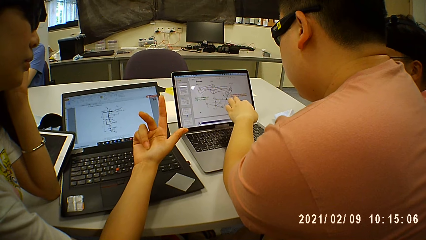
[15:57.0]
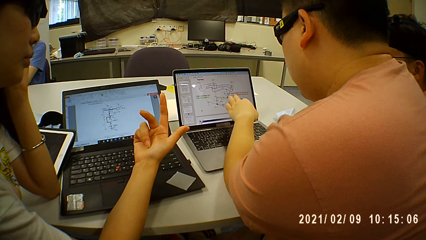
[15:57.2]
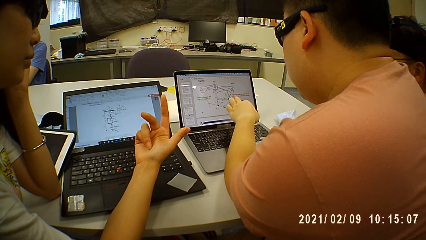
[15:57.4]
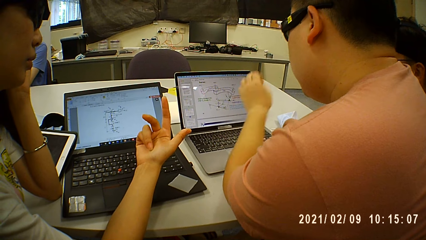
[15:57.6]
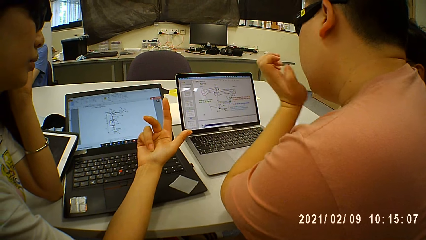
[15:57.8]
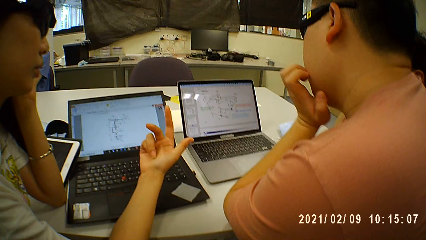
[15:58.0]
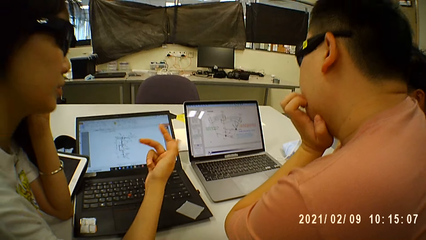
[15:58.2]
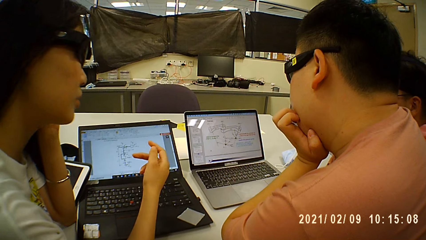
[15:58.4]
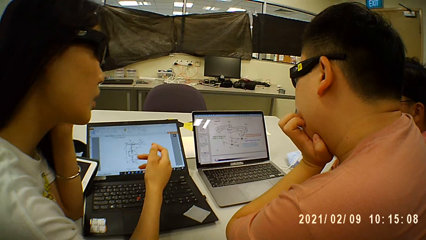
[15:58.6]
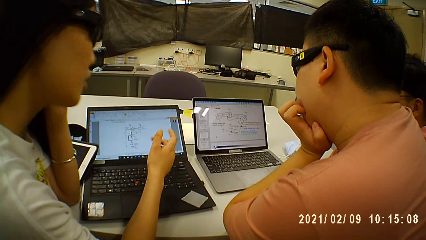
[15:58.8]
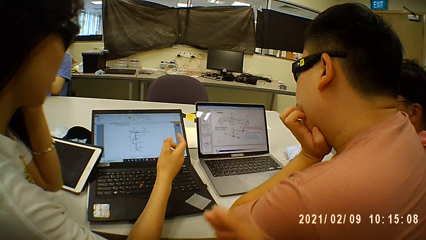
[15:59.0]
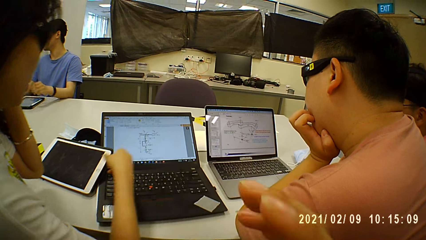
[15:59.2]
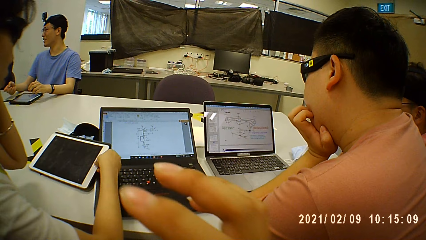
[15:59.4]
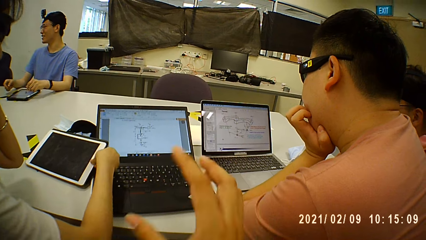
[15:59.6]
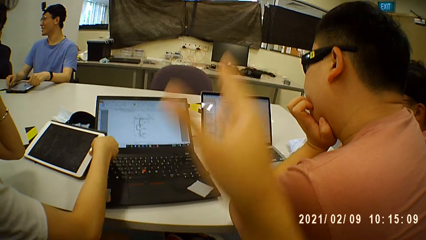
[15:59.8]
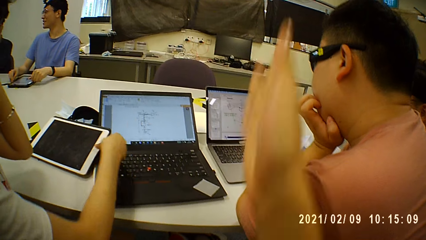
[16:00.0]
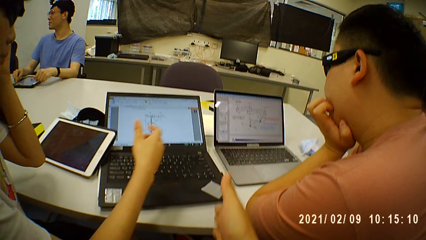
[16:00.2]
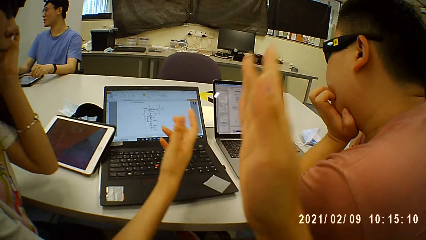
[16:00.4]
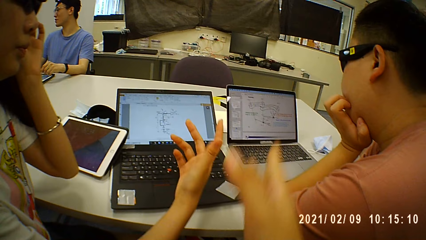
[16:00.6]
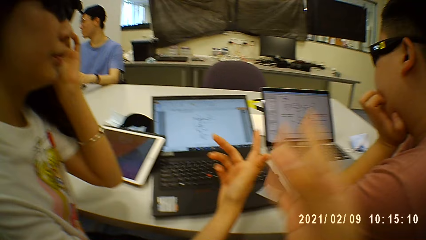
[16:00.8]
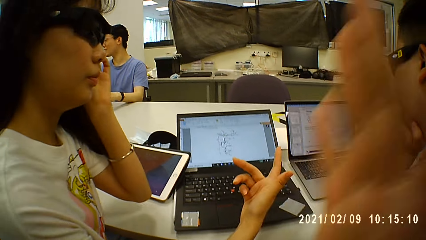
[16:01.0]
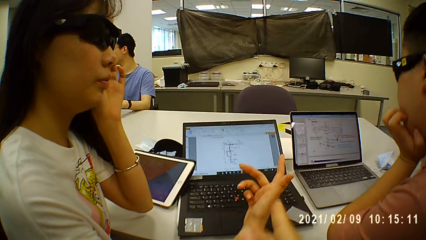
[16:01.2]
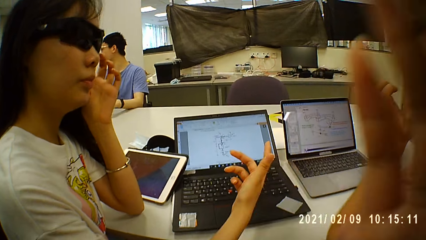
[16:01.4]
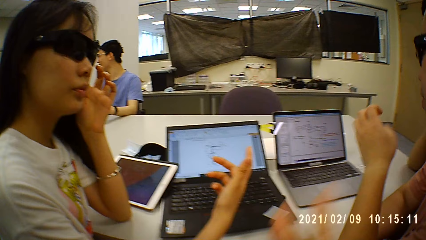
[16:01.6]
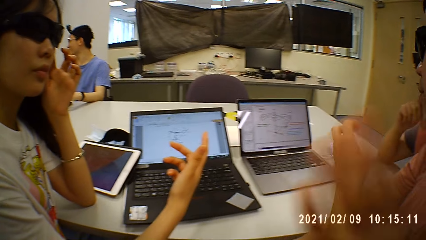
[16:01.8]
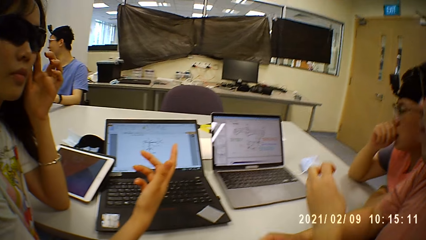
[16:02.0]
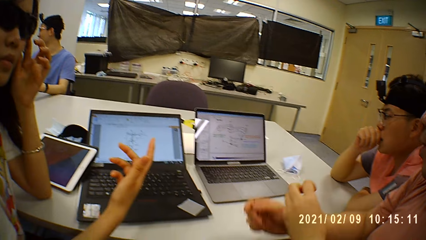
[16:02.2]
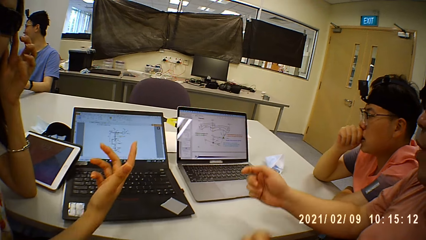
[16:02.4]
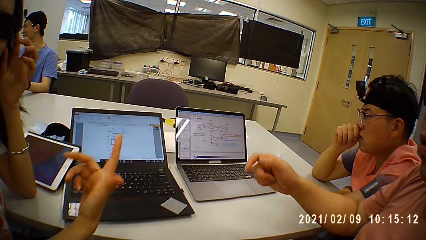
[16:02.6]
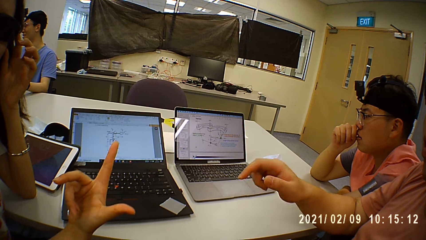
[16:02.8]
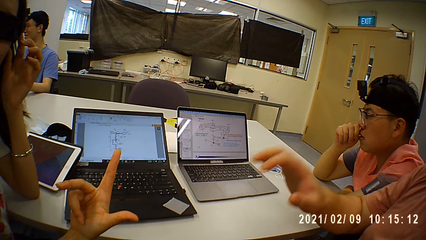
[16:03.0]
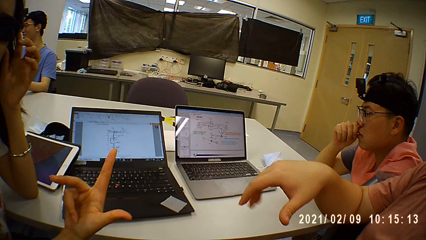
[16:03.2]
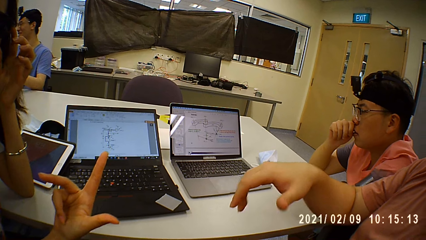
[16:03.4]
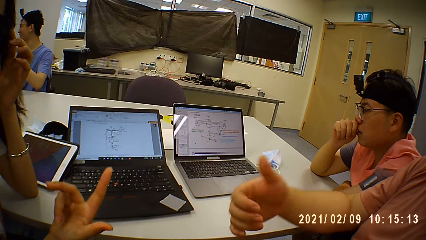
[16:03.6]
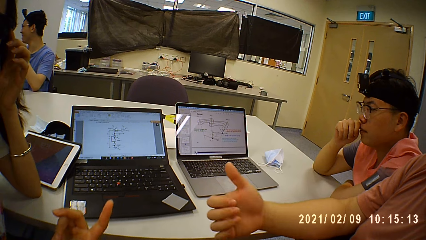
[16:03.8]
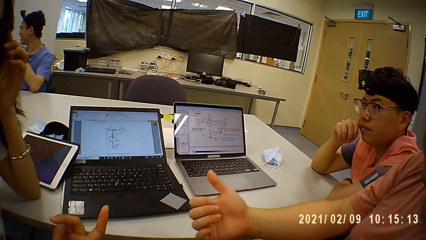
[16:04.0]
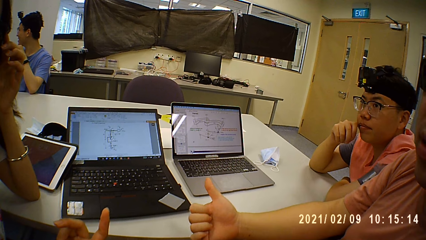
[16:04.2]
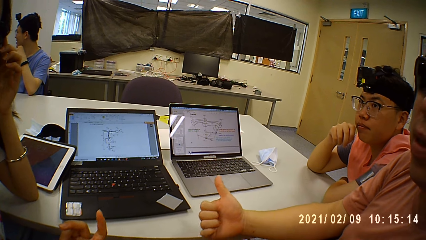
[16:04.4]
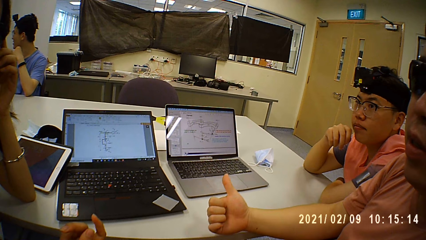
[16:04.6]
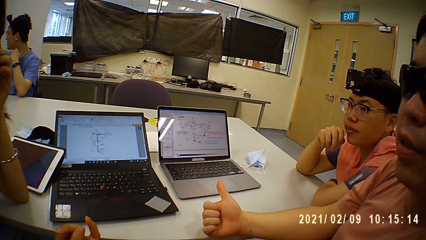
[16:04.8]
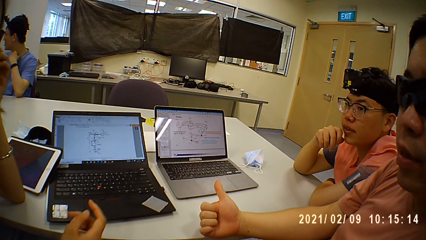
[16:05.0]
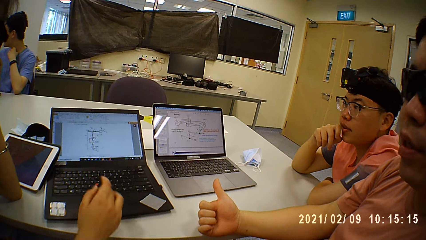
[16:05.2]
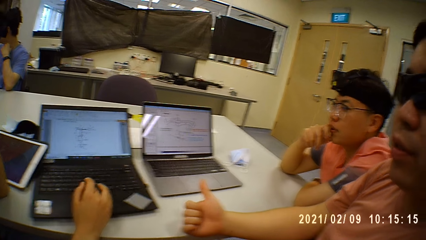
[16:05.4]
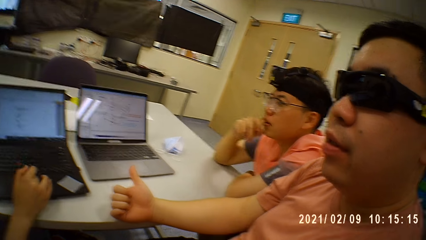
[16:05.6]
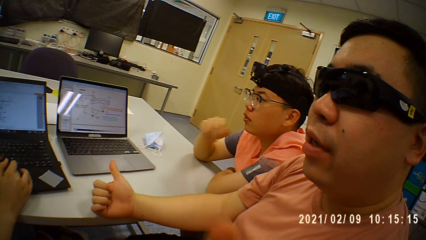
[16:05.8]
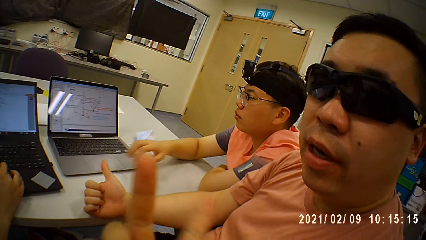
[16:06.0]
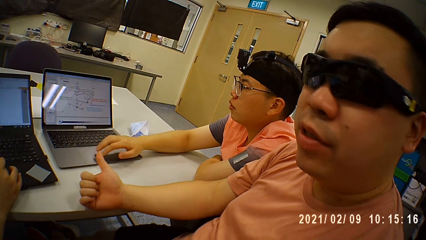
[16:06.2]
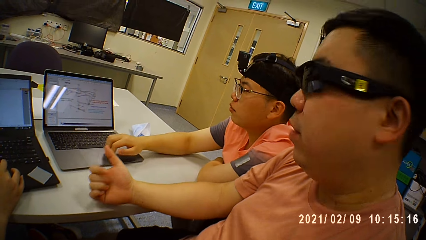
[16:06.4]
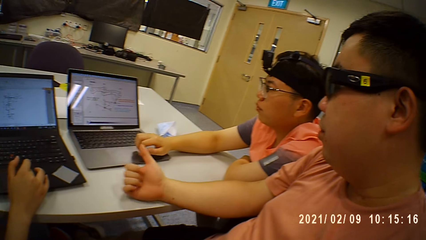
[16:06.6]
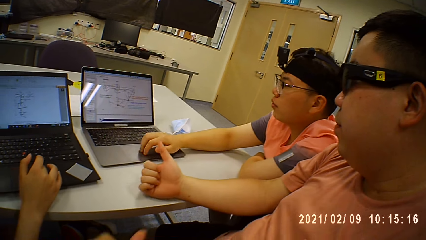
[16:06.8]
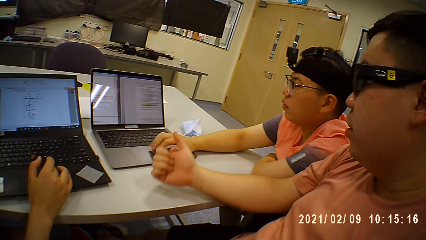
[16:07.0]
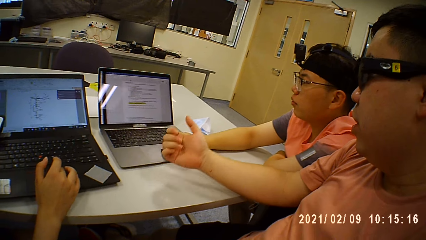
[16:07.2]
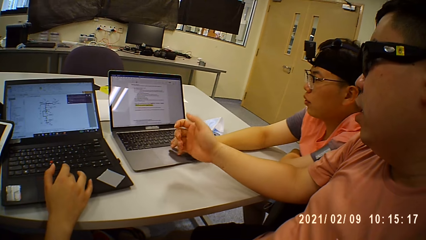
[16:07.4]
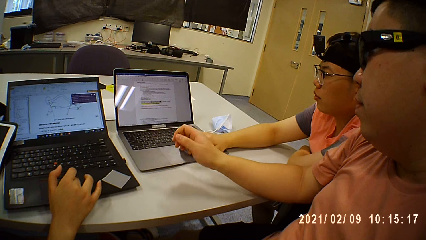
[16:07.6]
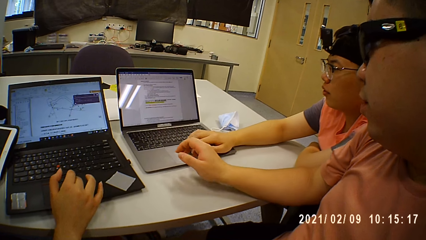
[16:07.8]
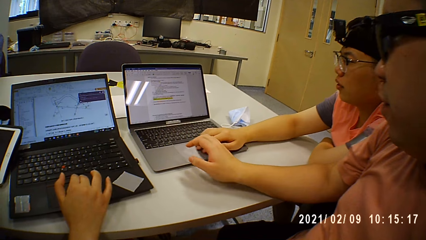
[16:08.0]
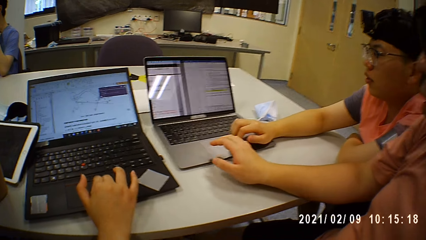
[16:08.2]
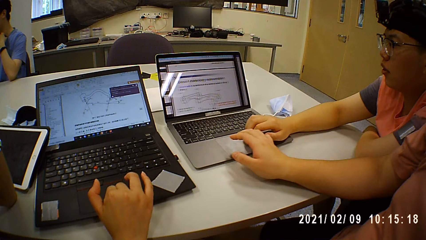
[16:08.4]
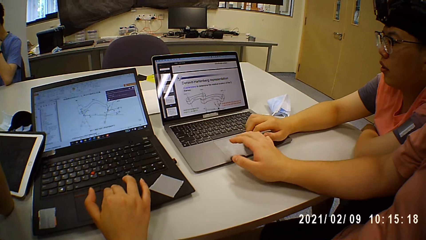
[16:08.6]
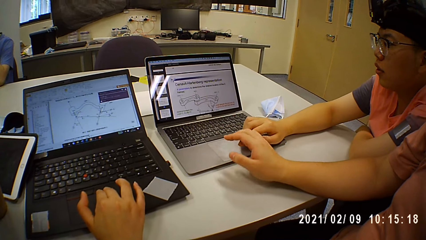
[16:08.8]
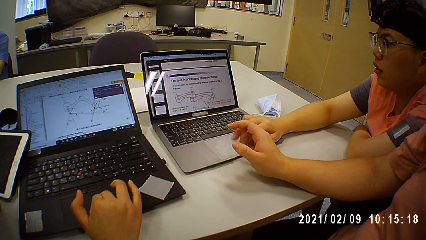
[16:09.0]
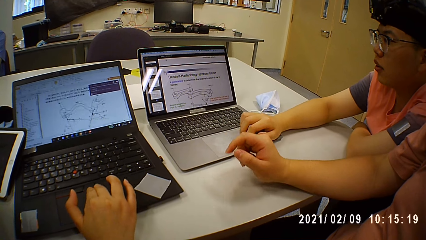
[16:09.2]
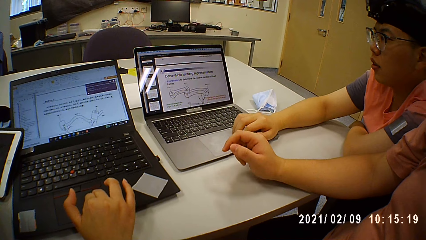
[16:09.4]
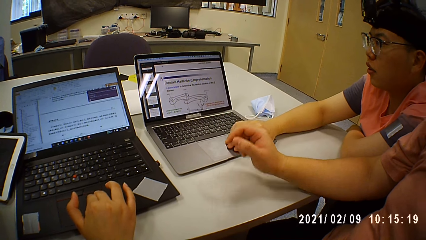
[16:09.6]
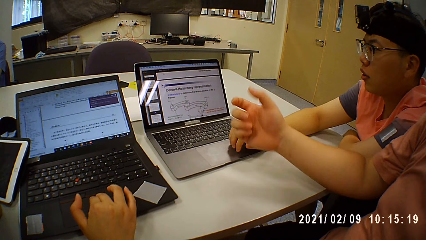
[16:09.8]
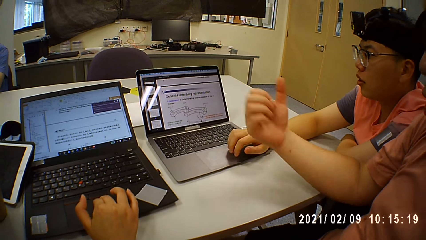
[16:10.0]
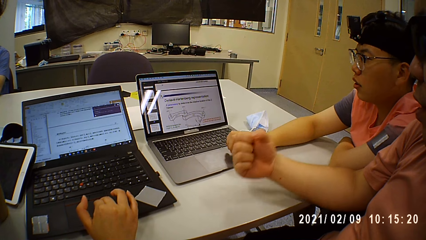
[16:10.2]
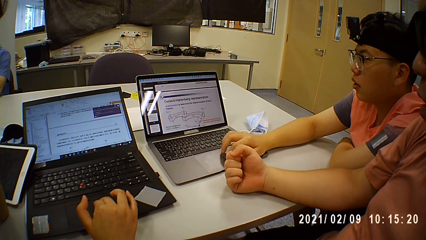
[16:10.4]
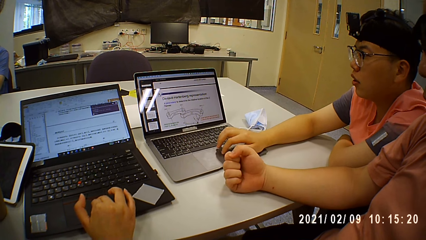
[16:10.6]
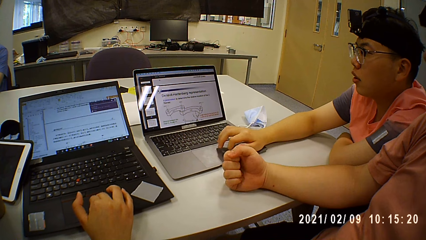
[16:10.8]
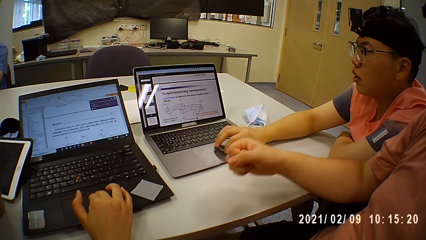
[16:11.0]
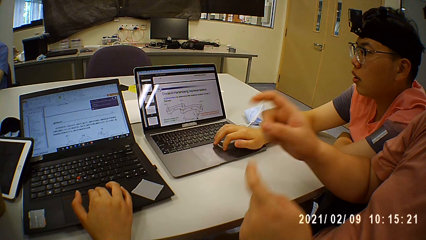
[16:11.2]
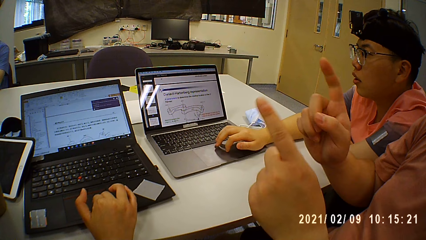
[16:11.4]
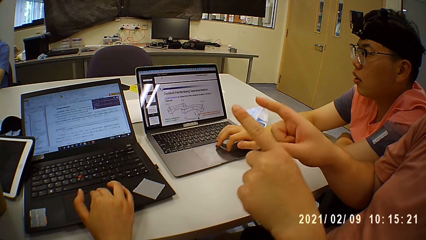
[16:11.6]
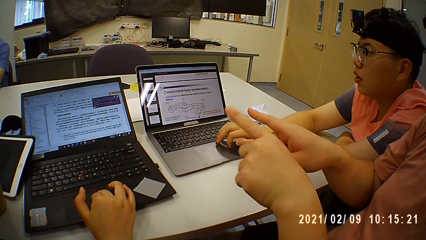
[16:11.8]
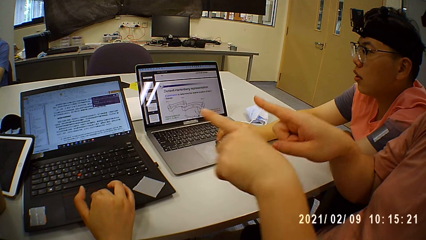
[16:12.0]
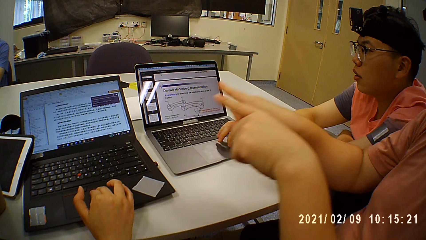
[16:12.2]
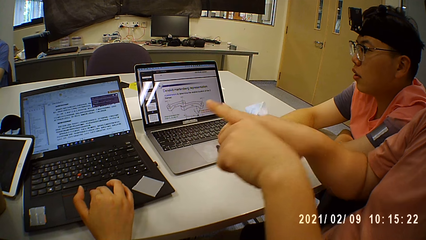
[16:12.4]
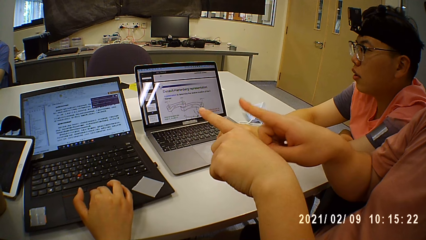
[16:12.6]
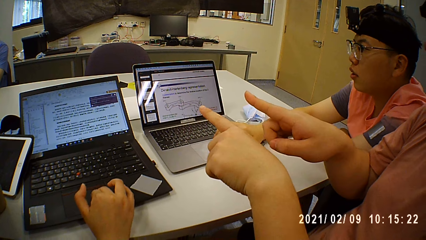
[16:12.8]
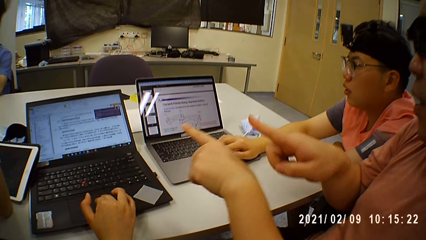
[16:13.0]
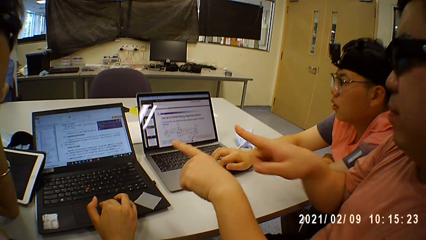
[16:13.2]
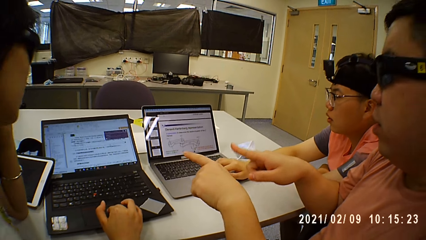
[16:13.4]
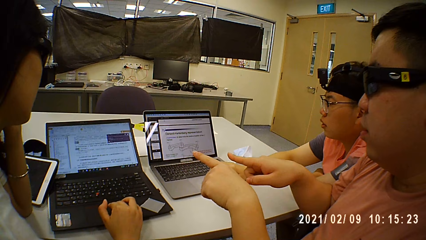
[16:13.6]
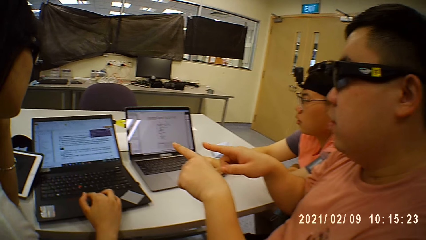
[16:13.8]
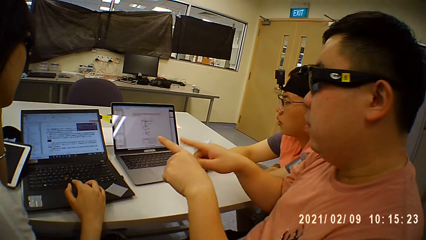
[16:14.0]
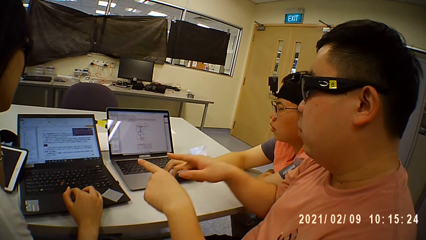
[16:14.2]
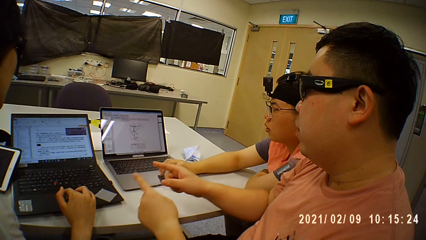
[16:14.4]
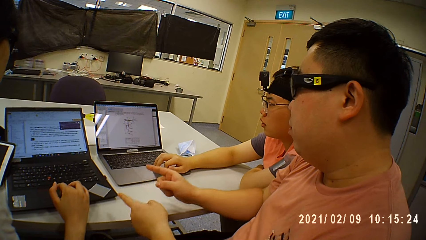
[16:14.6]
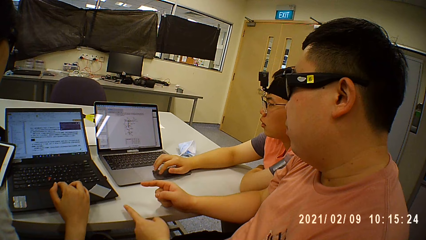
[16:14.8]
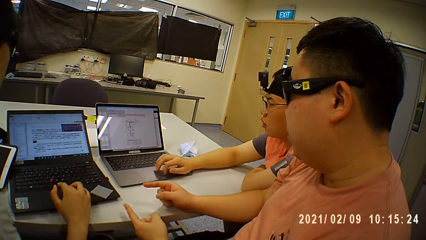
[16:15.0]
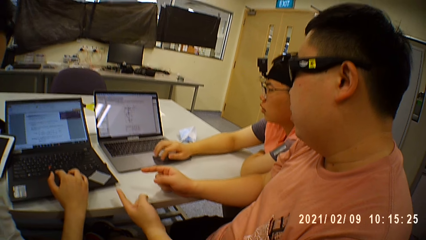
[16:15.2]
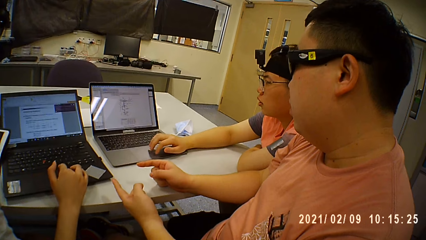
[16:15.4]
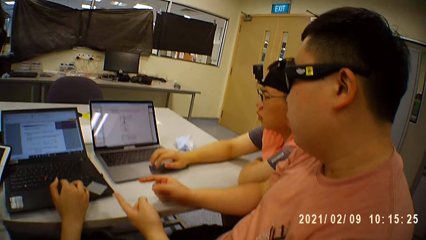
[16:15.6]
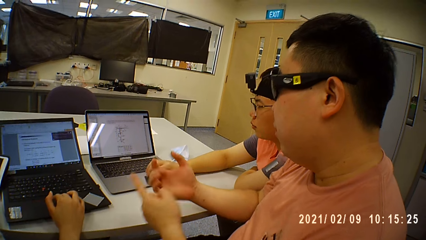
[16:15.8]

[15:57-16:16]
The woman presses a button on the tablet with her right hand. A man touches the tablet on the table with both hands. The camera wearer uses gestures and looks around. Another man uses gestures. The woman operates the laptop on the table with her right hand. The camera wearer looks around. A third man operates the laptop on the table with his right hand. The camera wearer looks at the laptops. The second man uses gestures.
